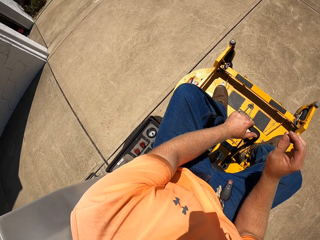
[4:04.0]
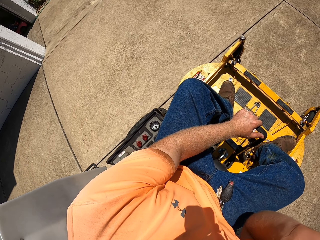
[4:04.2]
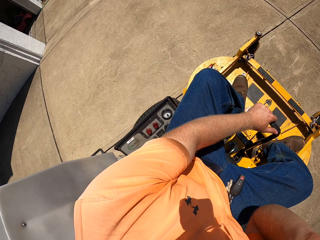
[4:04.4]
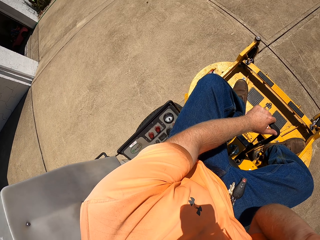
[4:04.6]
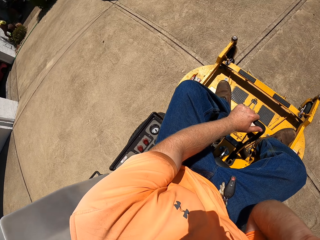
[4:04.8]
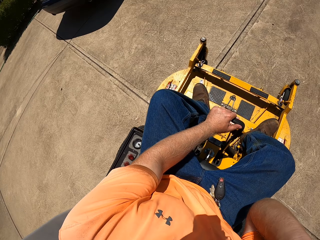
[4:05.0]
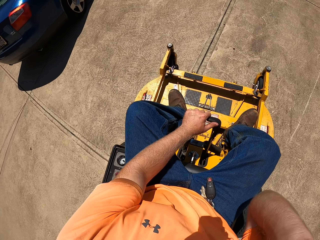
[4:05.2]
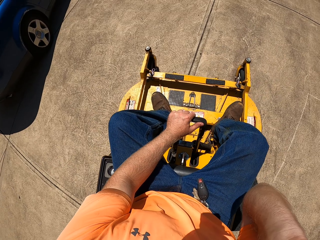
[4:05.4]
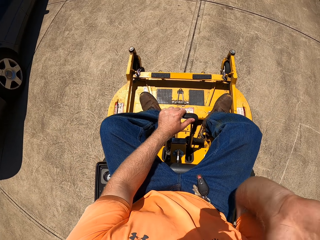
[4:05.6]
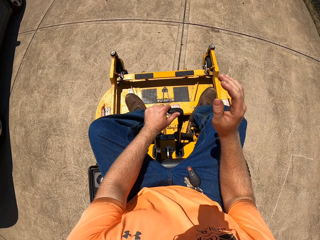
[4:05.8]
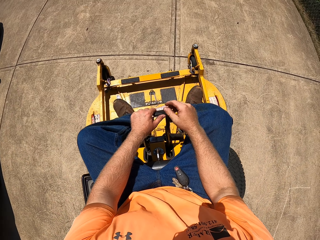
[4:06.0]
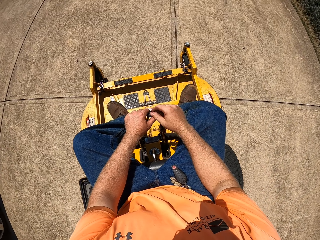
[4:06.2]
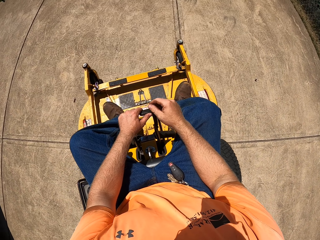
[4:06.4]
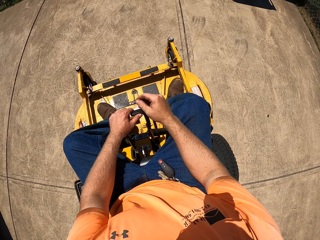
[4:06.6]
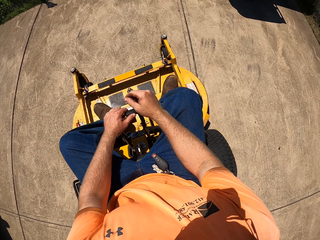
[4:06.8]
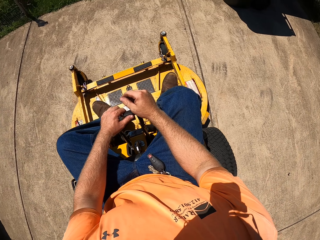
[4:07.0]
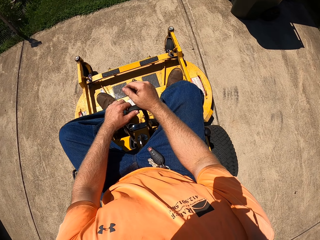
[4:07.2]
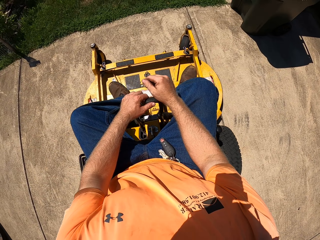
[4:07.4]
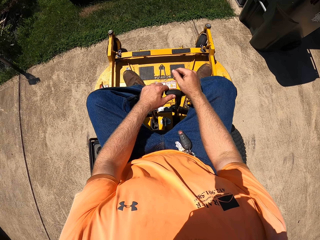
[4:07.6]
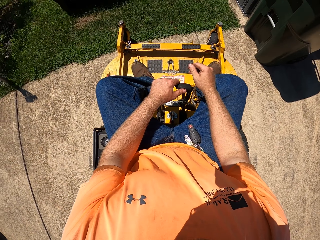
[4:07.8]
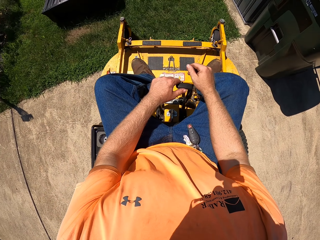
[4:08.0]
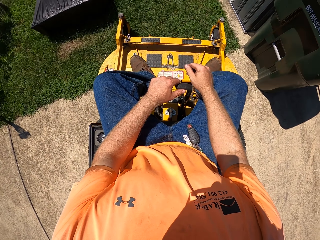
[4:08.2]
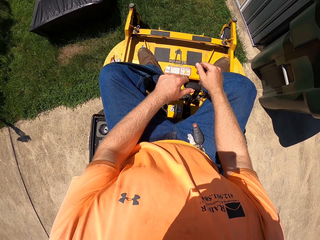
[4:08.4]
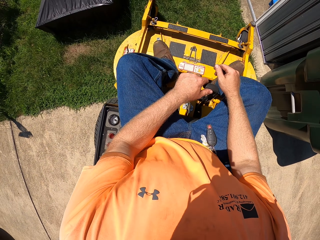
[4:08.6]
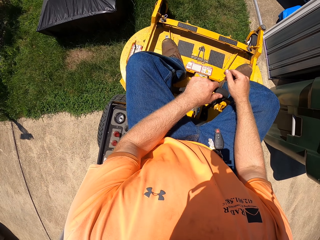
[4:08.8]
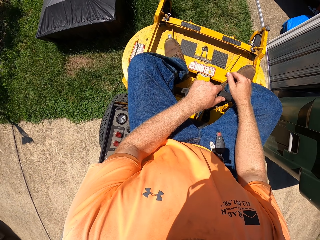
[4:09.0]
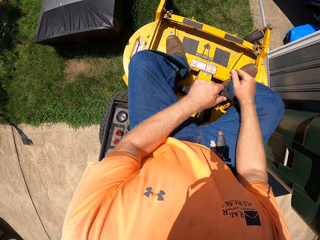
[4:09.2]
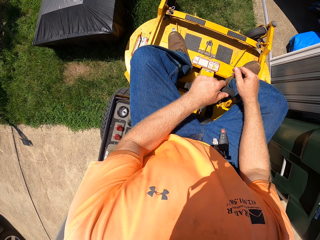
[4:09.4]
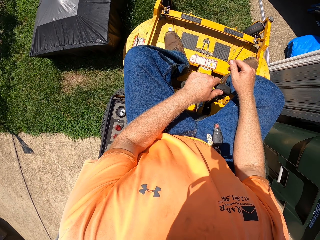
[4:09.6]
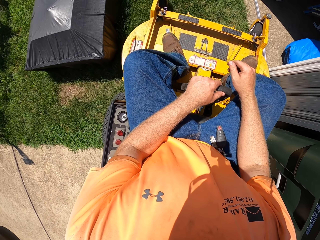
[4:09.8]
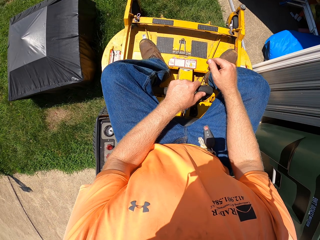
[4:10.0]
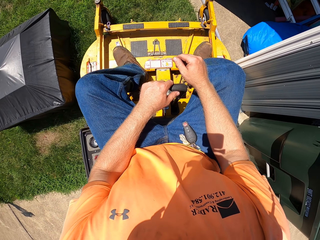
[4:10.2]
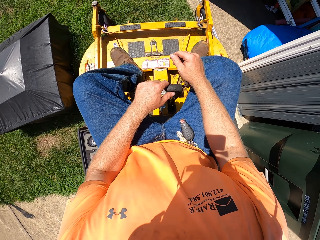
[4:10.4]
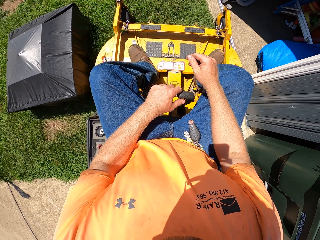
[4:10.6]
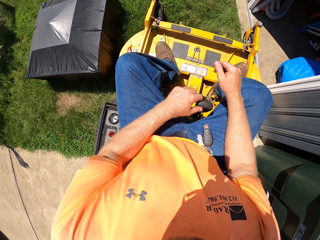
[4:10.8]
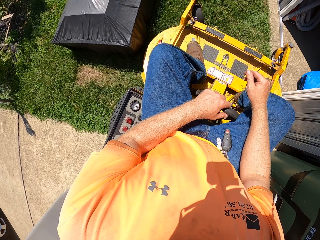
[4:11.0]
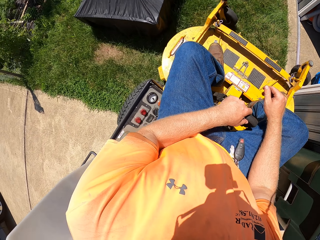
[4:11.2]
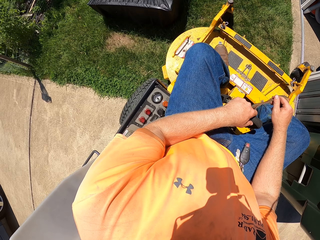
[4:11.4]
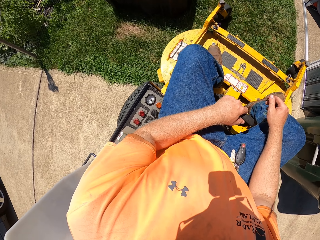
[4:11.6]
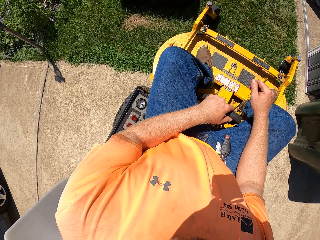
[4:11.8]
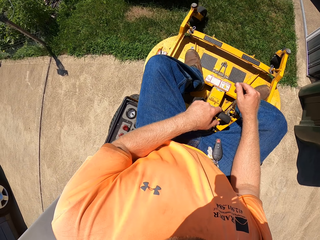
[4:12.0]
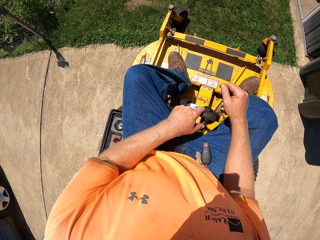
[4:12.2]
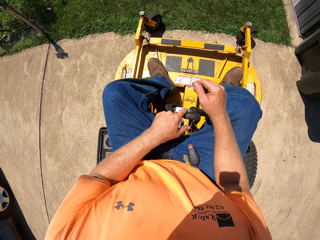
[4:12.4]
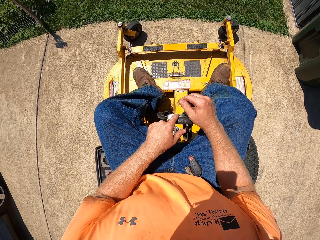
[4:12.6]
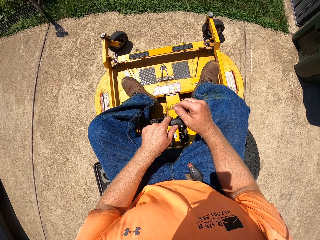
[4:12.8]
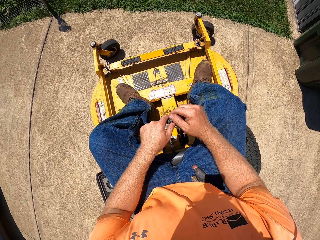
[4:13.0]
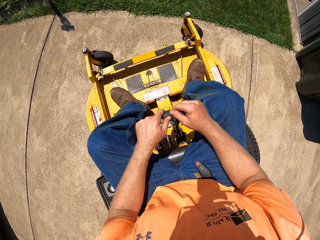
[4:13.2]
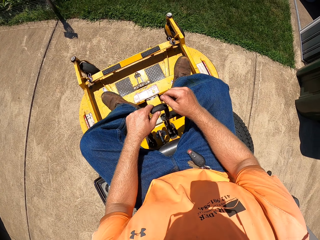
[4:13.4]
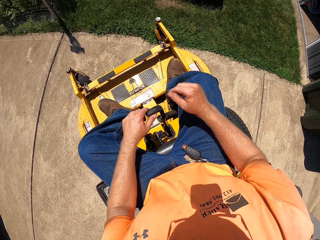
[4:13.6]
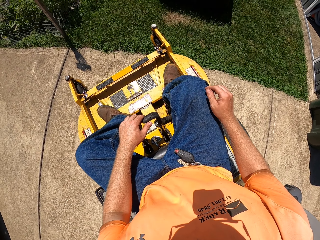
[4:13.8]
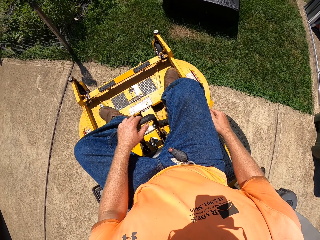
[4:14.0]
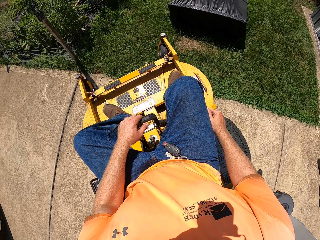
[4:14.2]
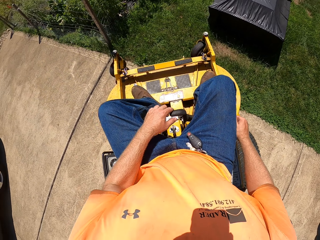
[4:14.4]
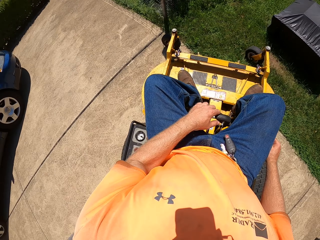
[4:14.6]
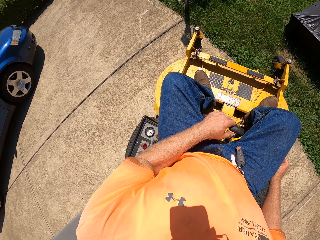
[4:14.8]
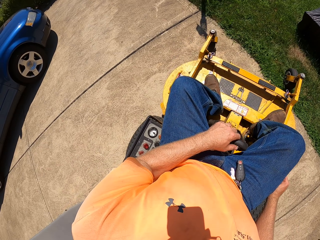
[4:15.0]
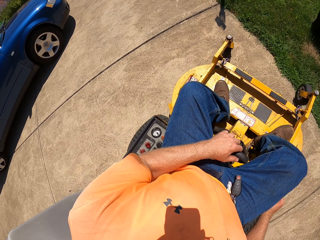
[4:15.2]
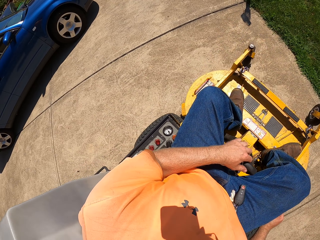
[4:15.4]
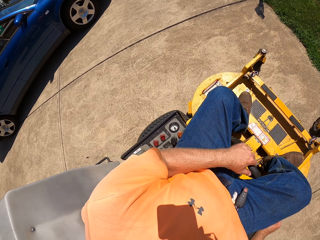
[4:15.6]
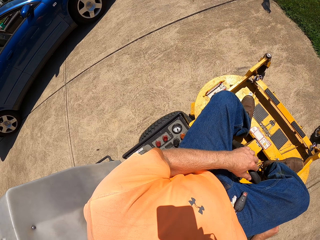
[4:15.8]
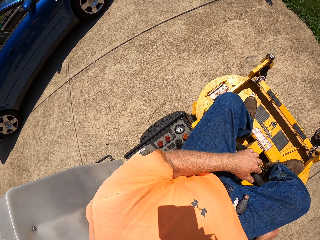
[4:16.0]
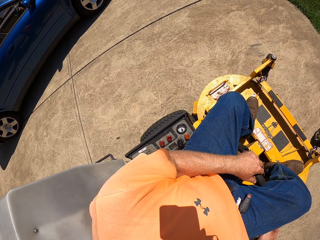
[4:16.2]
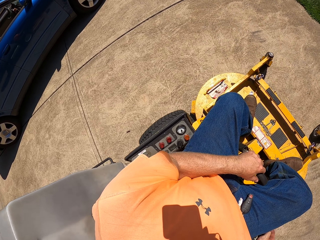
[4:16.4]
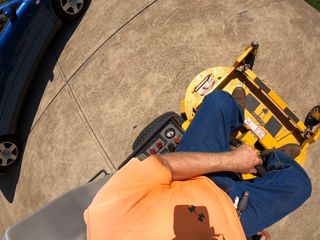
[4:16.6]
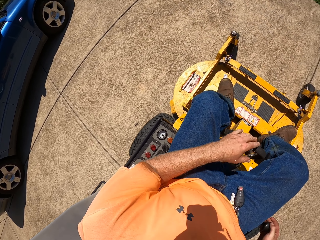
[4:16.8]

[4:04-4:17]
The camera wearer touches his face with his right hand in the pavement. He drives the lawn mower on the grass. He drives the lawn mower on the pavement.

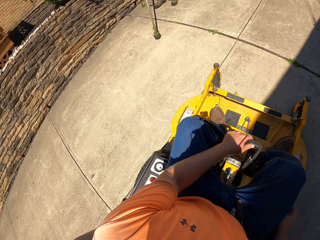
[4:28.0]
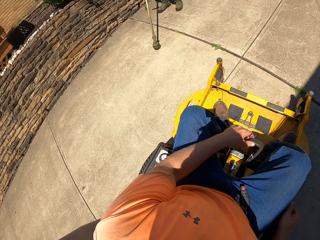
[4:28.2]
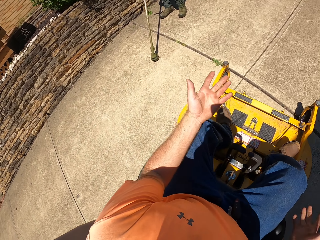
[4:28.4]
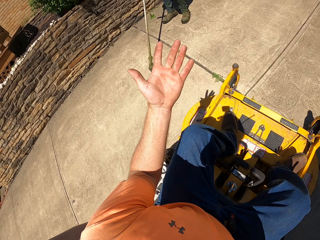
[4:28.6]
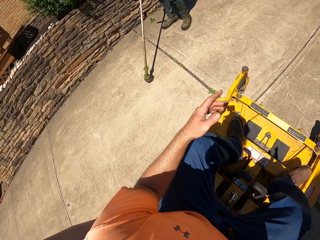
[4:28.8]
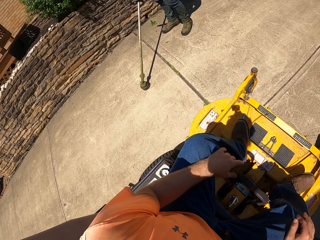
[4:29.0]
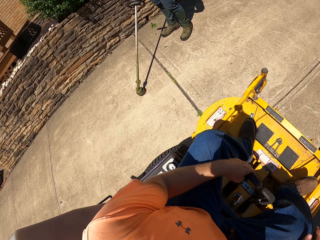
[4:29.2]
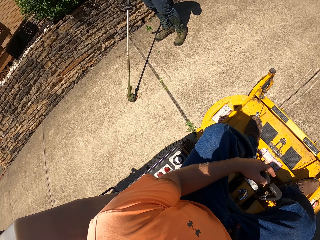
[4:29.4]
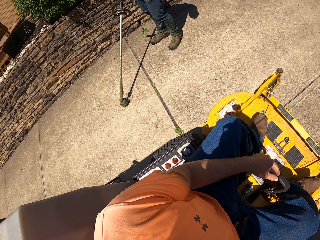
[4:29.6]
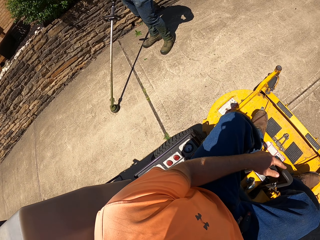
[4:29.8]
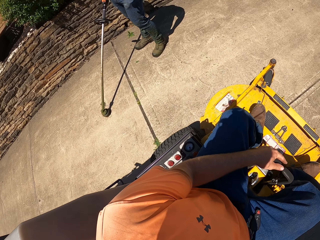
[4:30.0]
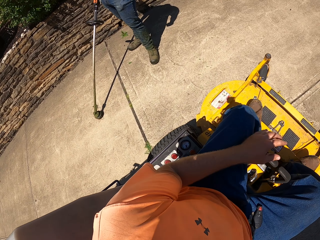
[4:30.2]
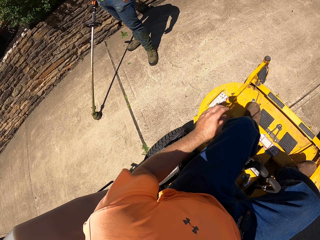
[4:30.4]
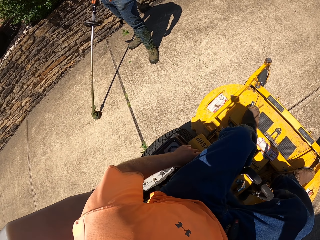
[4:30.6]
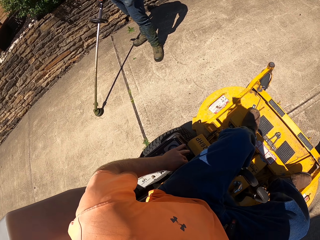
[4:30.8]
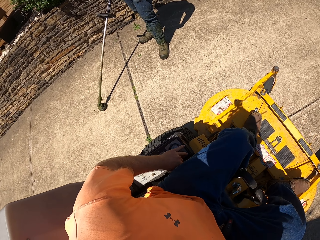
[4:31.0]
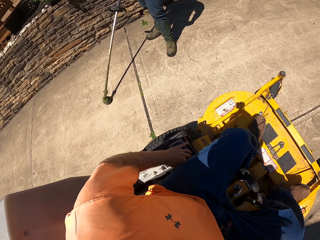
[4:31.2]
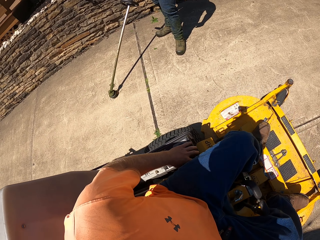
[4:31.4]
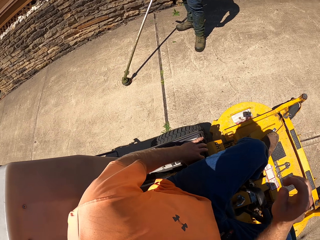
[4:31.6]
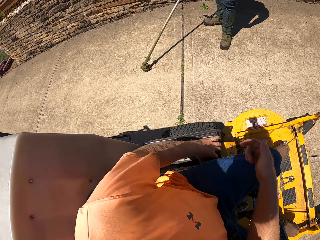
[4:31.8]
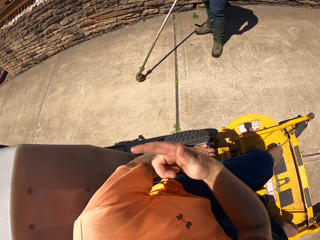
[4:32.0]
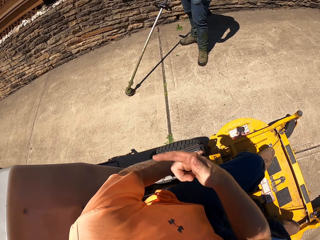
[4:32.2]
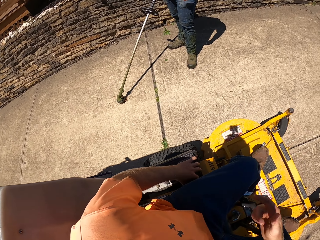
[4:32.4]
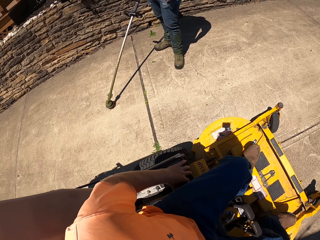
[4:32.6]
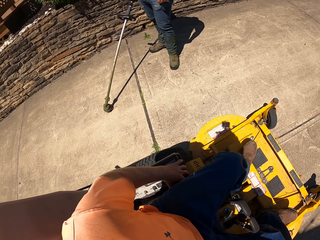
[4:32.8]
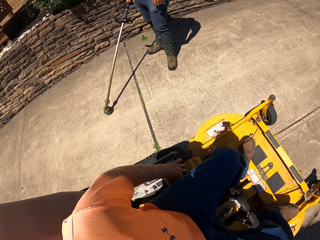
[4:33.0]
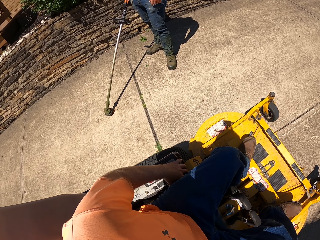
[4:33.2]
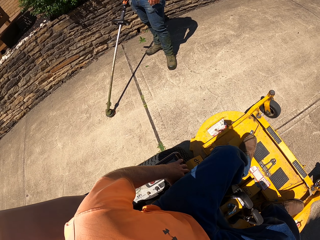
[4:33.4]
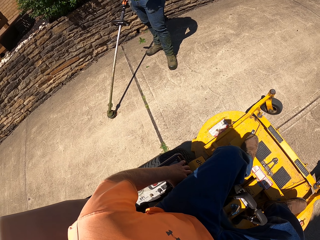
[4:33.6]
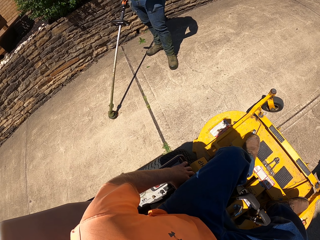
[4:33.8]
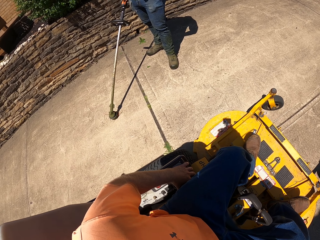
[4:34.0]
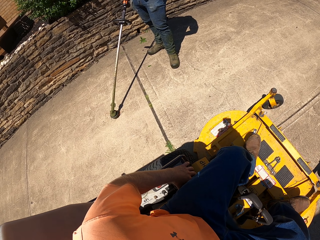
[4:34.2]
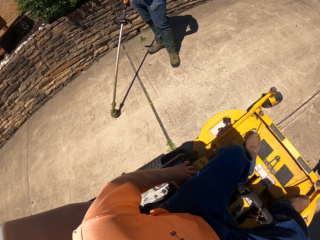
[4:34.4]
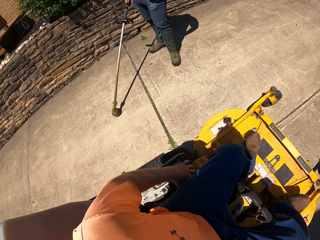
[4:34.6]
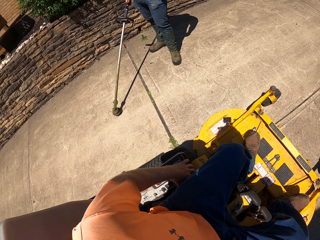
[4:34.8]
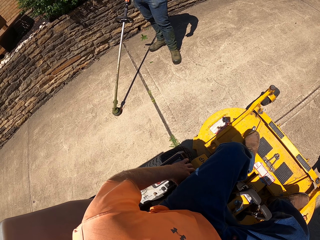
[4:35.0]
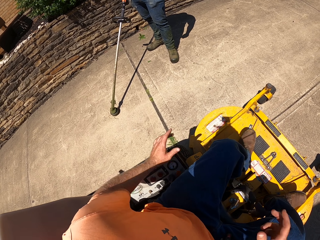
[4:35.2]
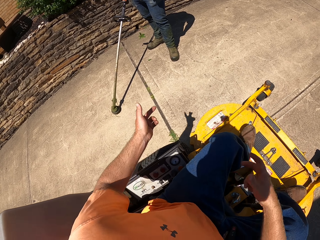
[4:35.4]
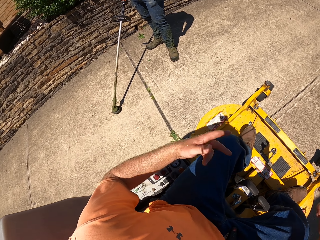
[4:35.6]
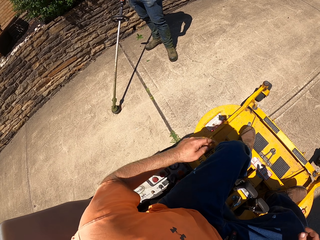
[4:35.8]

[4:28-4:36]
The camera wearer interacts with the man on the pavement. They converse with the man.
